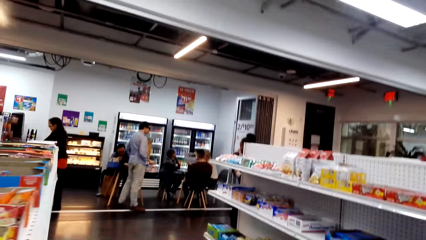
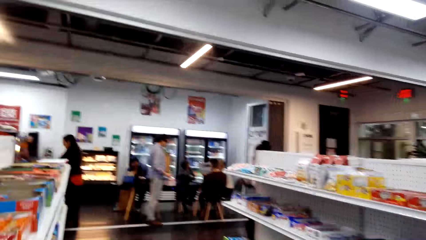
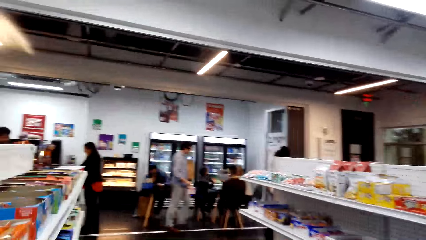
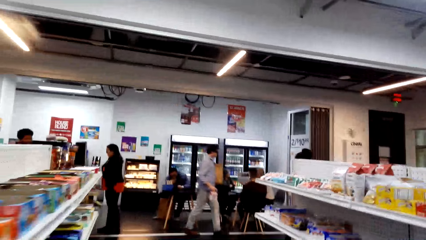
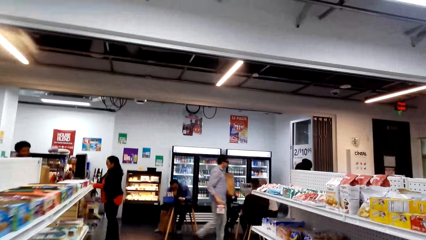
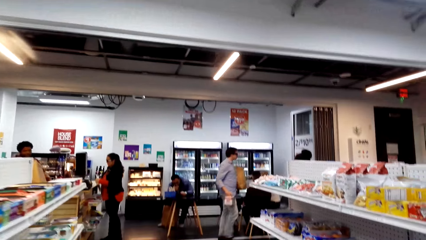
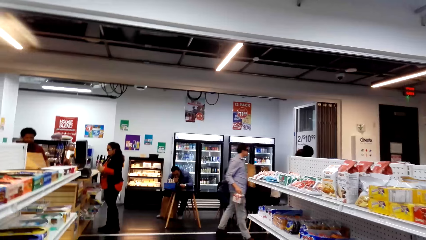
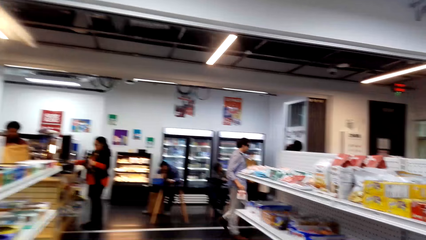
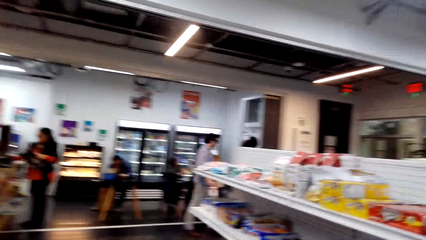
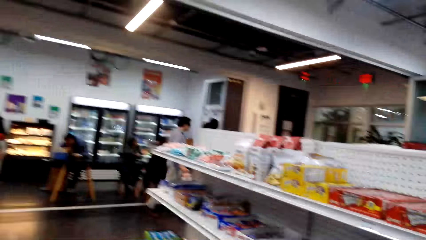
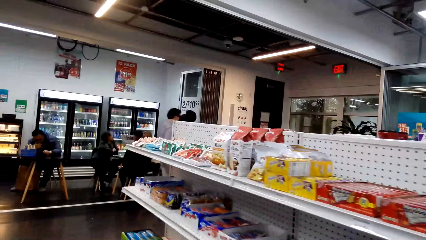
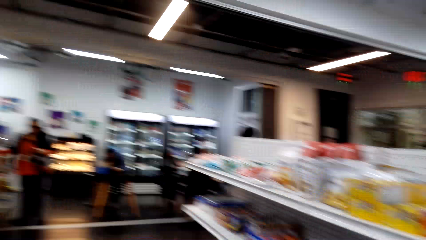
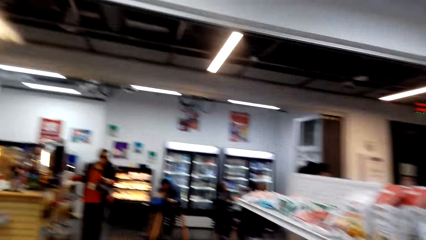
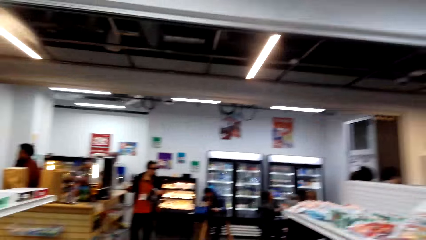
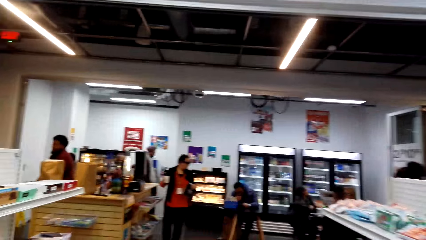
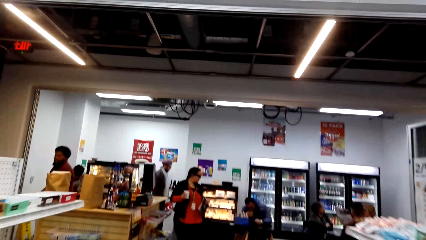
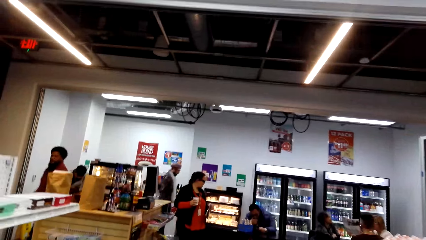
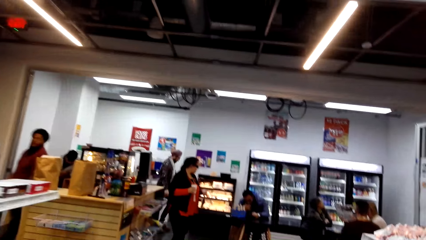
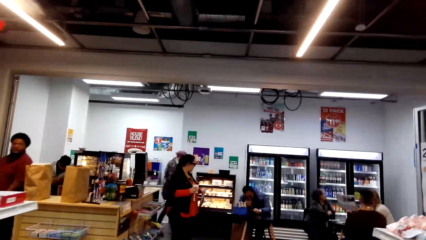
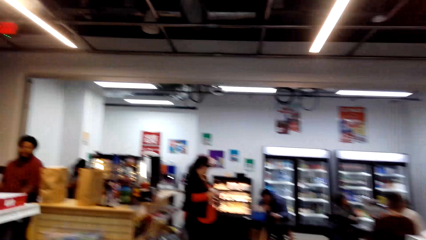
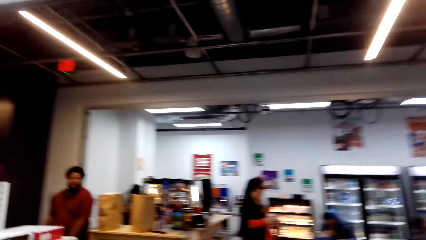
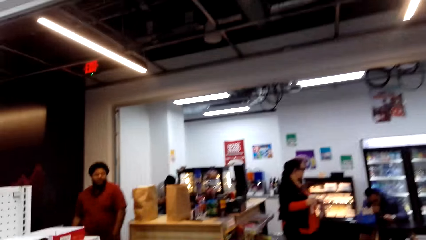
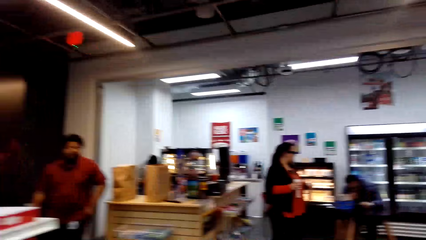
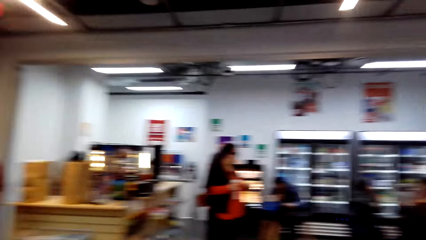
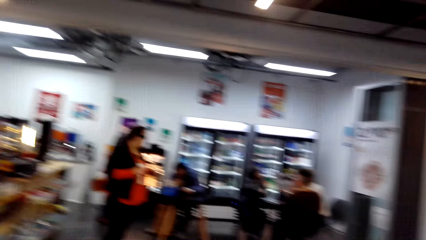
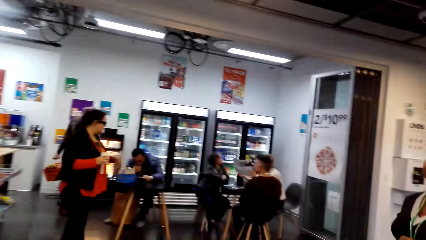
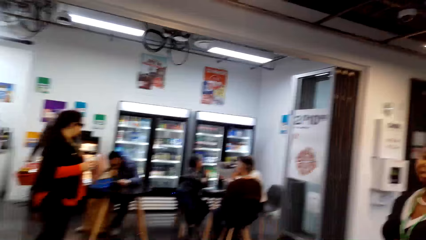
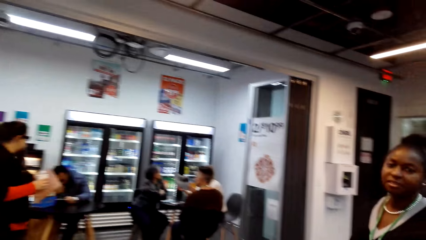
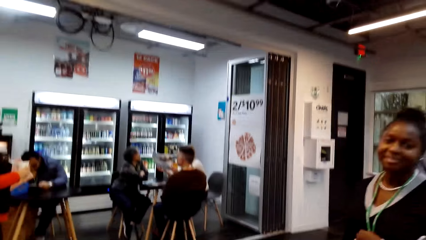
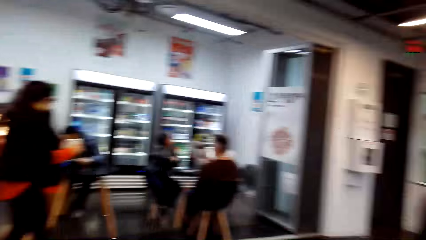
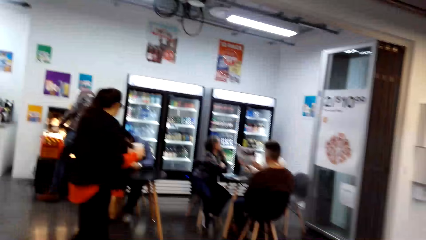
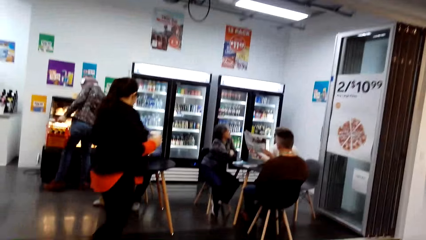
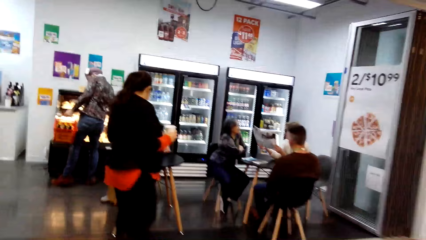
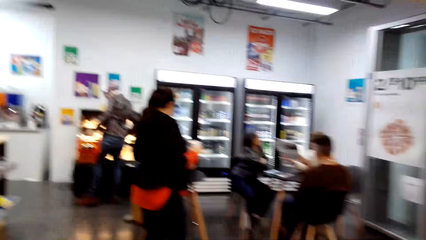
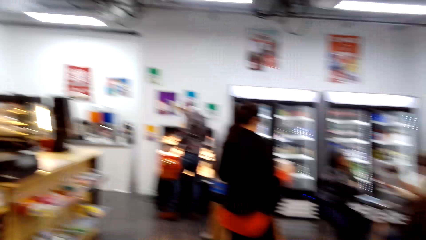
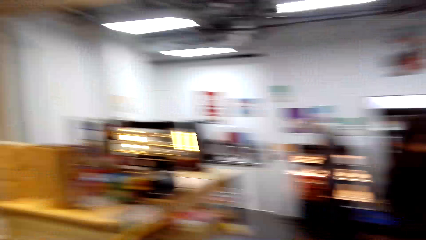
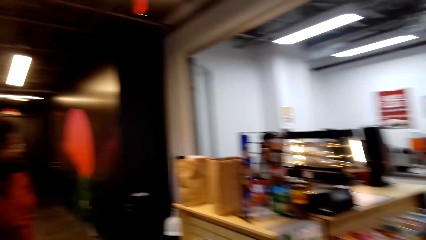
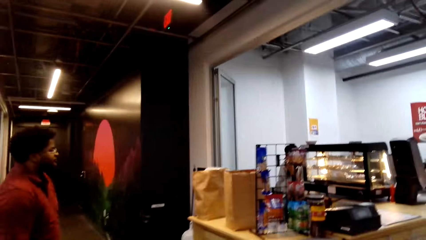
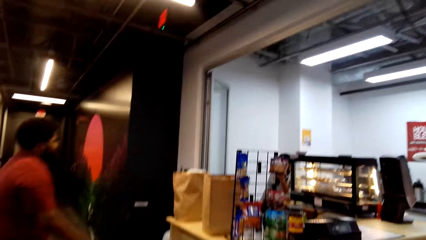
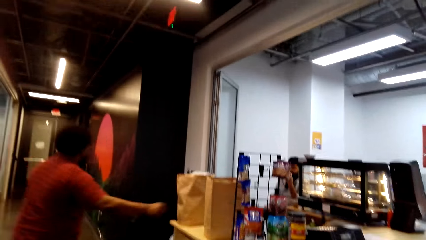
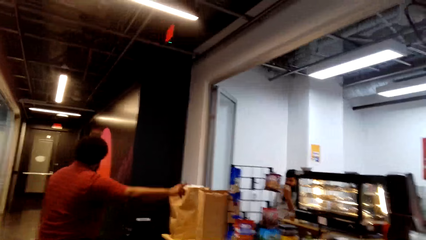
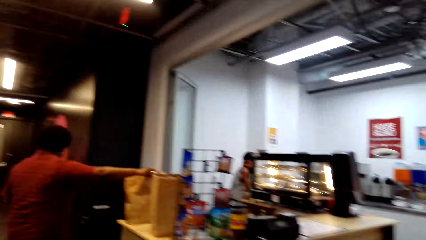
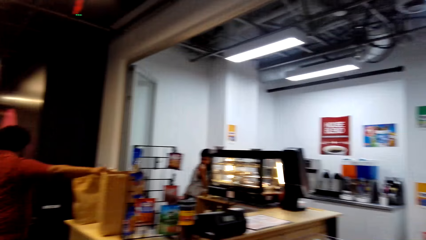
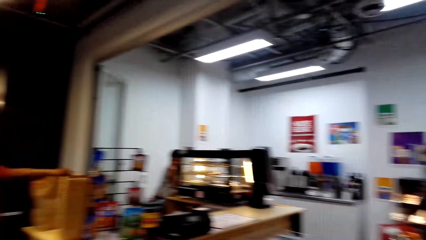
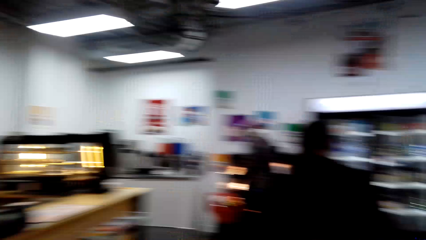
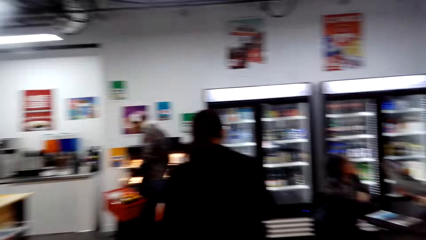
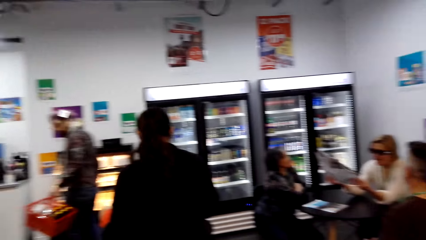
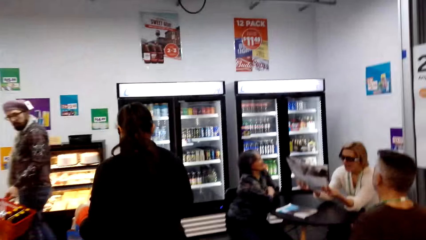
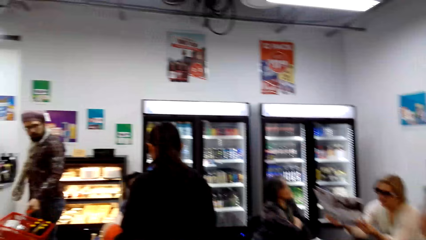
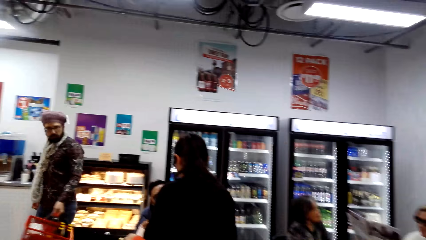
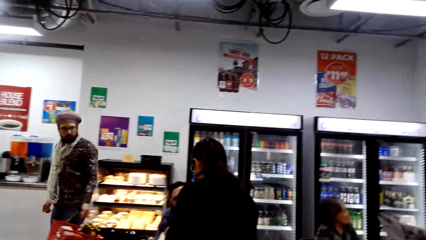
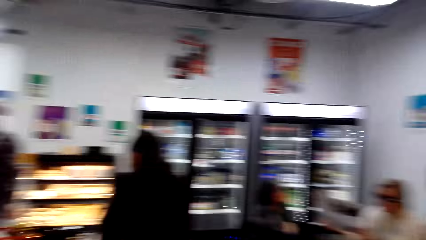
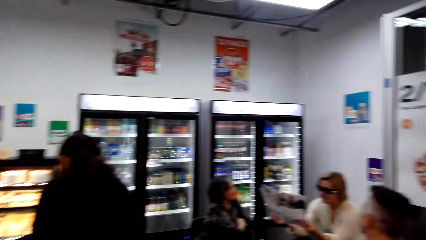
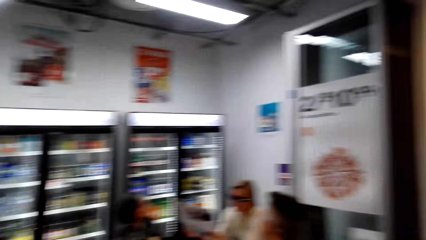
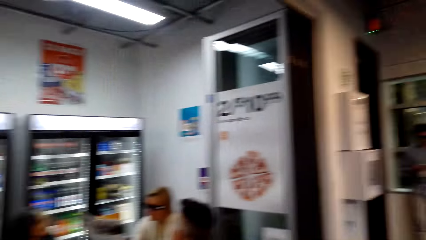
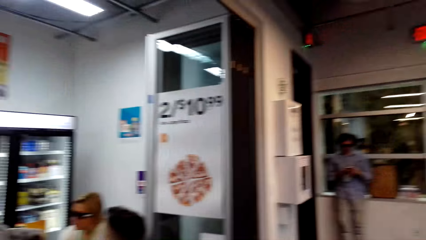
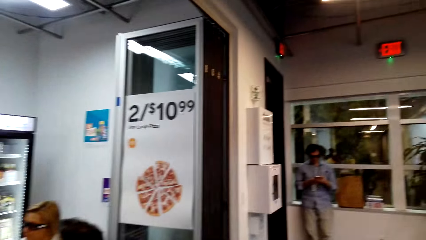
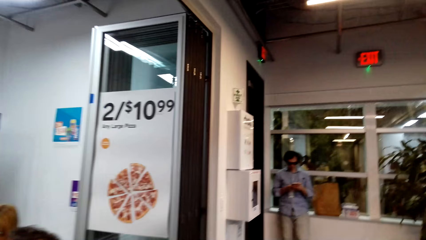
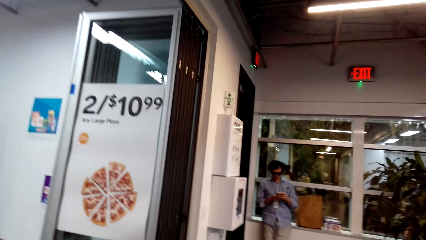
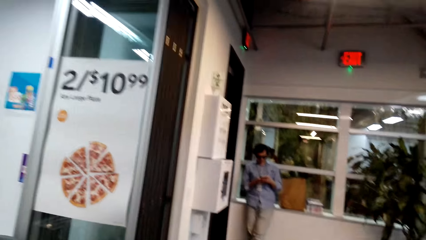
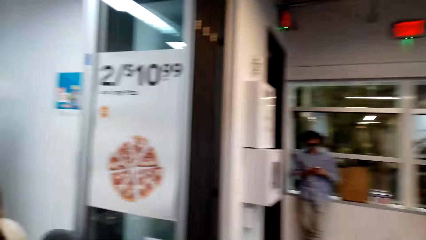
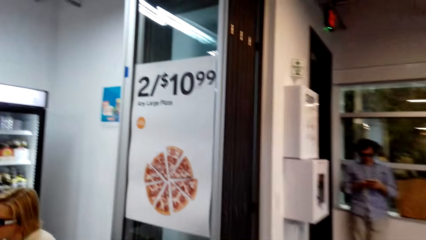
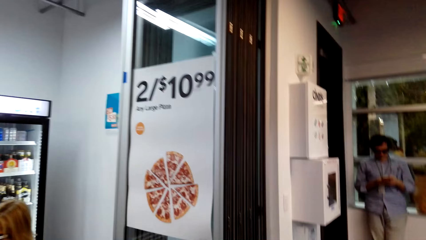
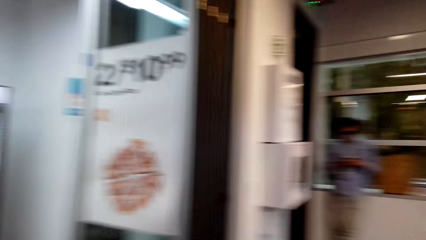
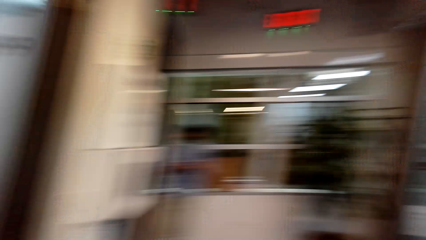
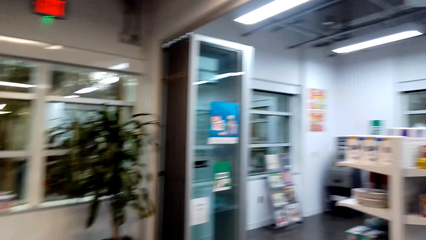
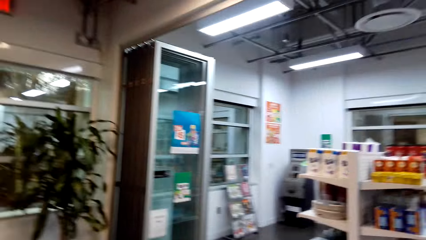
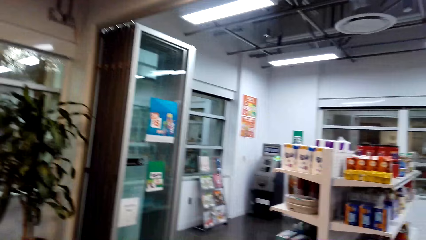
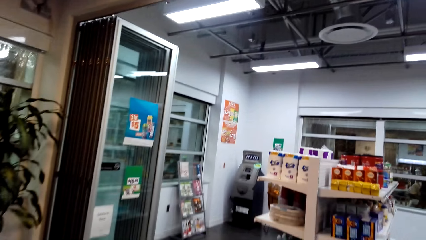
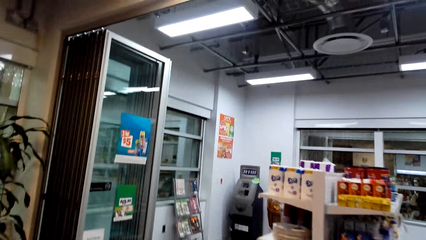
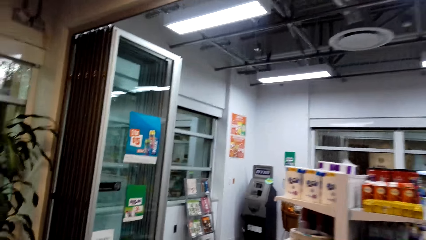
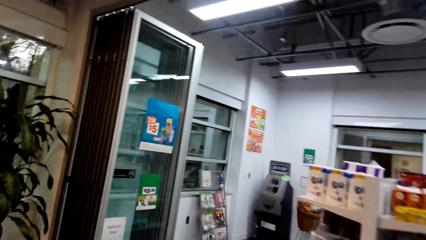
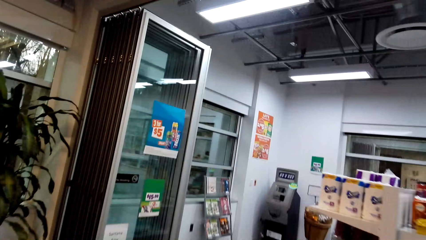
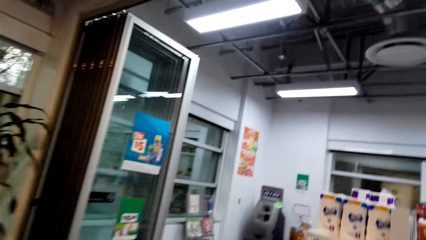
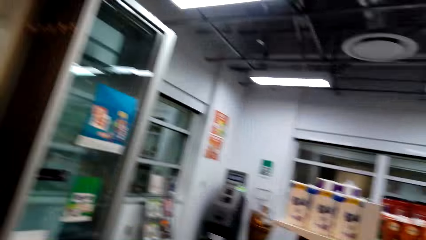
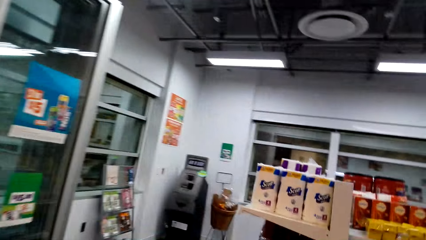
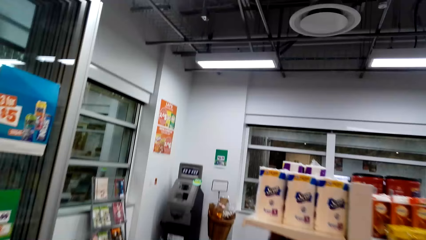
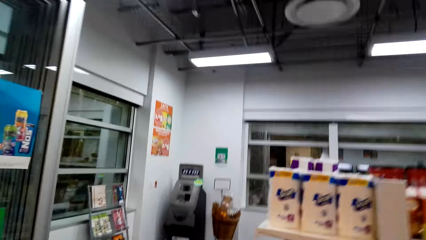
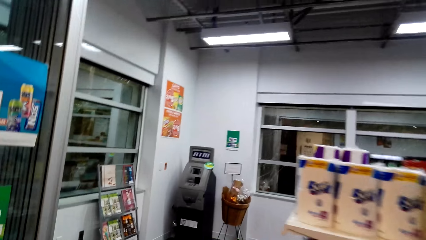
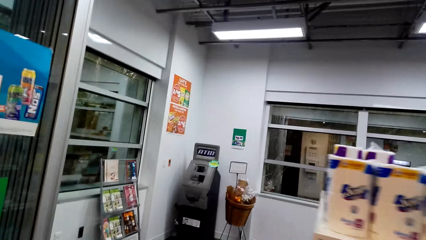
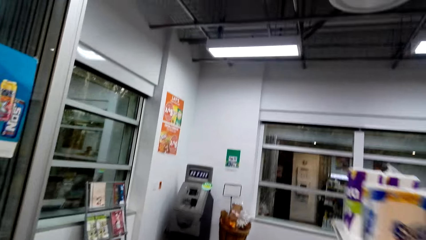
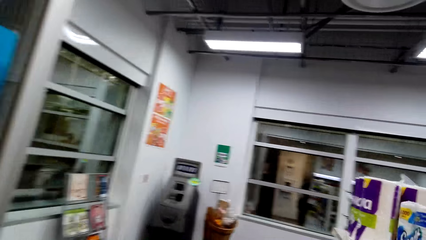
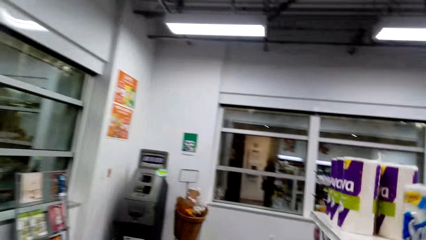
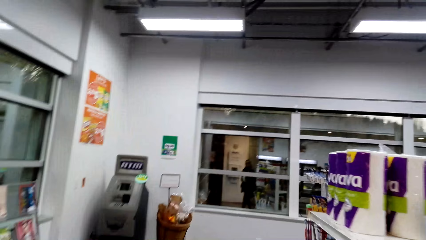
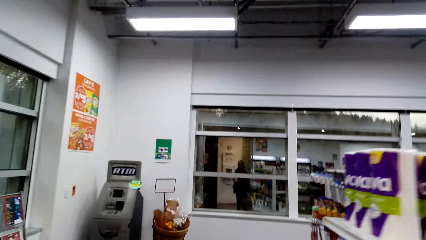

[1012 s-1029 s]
The camera wearer walks around the convenience store.
